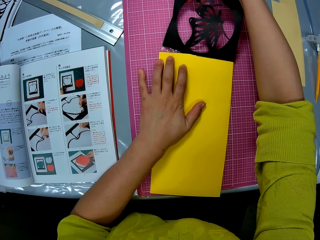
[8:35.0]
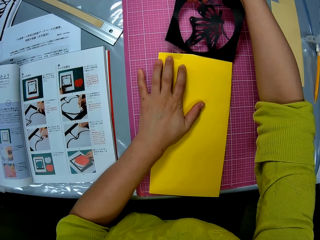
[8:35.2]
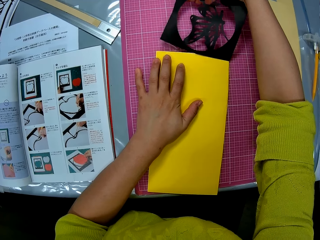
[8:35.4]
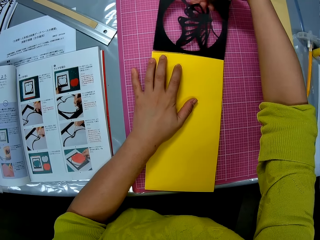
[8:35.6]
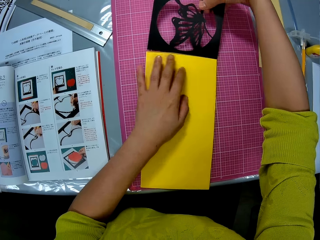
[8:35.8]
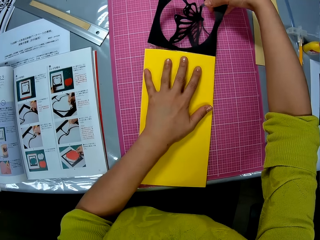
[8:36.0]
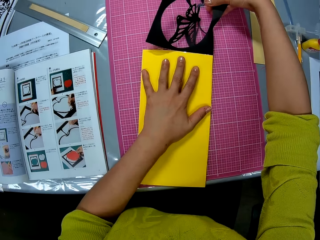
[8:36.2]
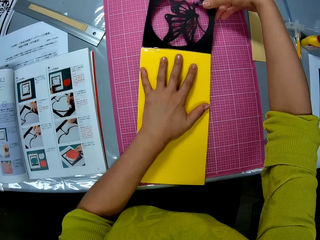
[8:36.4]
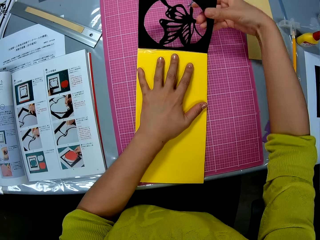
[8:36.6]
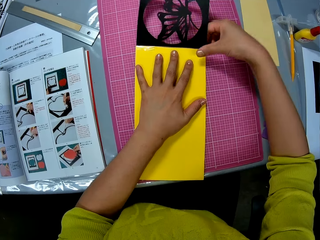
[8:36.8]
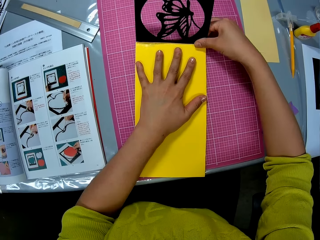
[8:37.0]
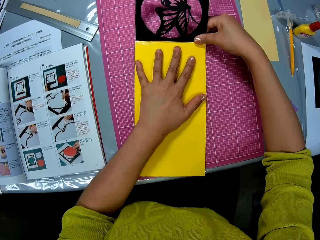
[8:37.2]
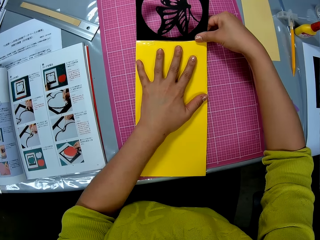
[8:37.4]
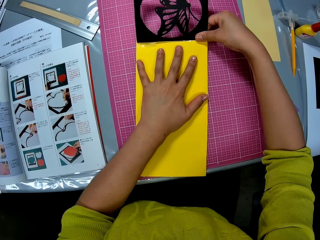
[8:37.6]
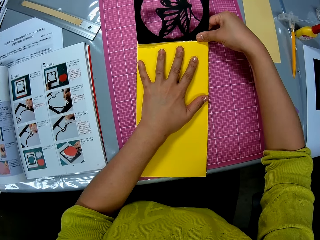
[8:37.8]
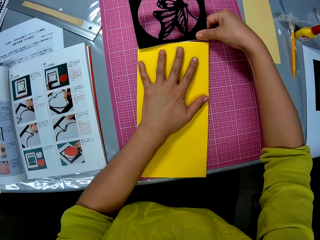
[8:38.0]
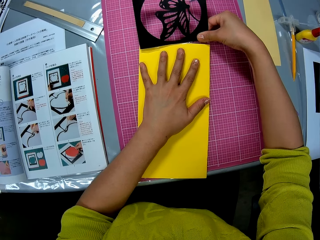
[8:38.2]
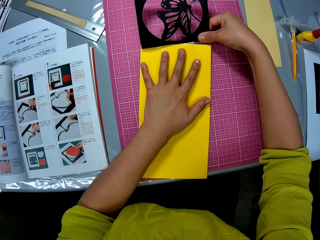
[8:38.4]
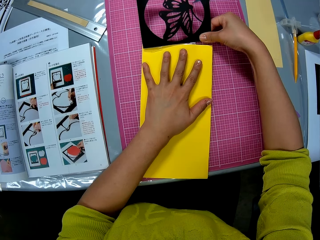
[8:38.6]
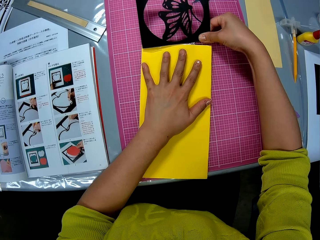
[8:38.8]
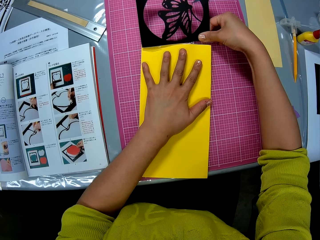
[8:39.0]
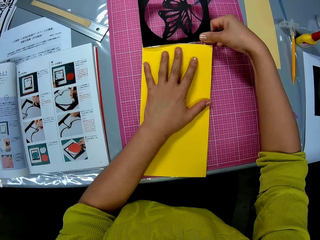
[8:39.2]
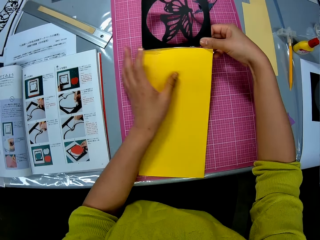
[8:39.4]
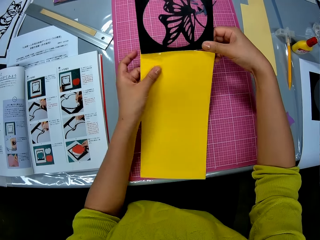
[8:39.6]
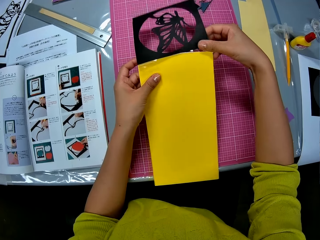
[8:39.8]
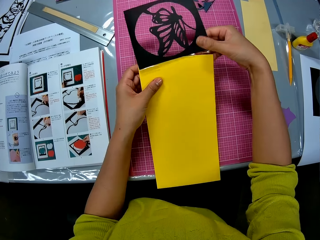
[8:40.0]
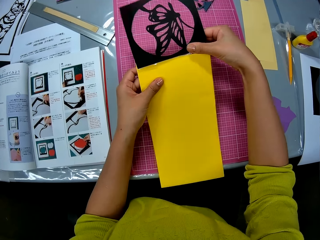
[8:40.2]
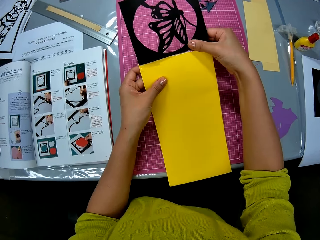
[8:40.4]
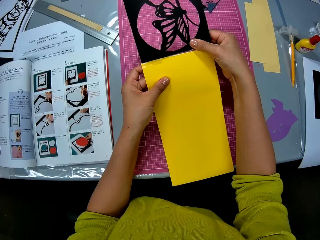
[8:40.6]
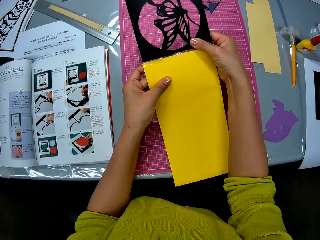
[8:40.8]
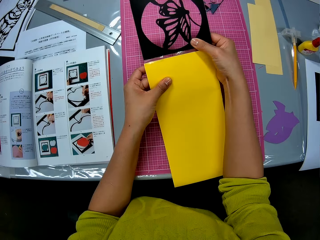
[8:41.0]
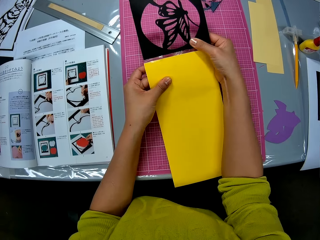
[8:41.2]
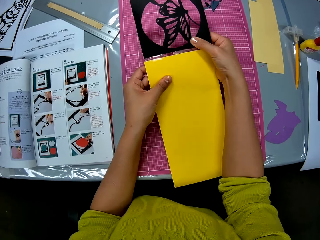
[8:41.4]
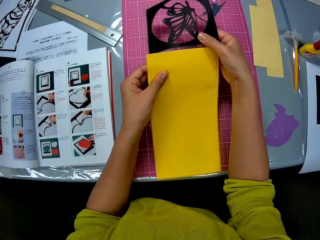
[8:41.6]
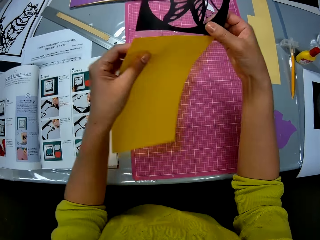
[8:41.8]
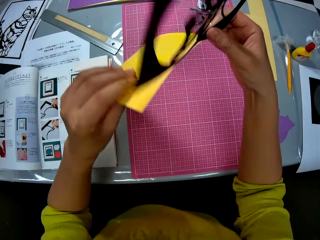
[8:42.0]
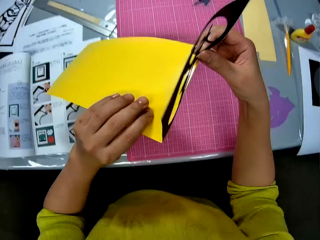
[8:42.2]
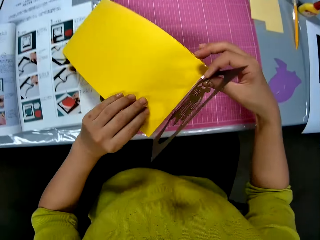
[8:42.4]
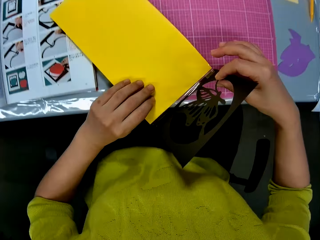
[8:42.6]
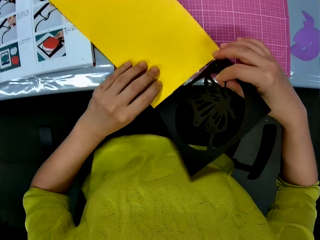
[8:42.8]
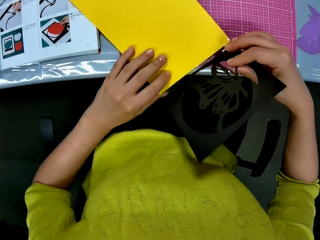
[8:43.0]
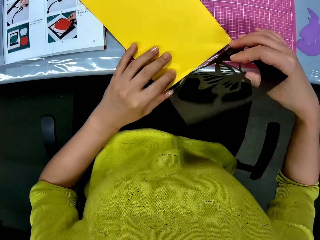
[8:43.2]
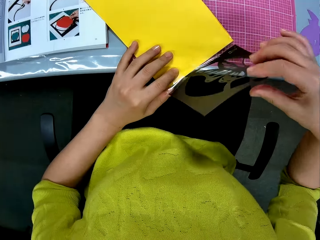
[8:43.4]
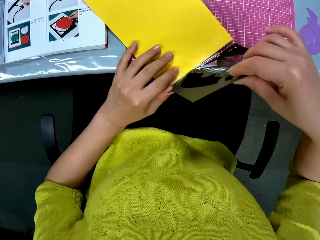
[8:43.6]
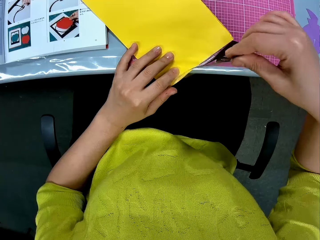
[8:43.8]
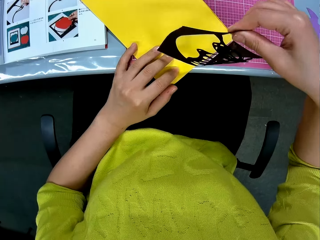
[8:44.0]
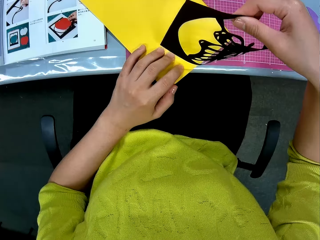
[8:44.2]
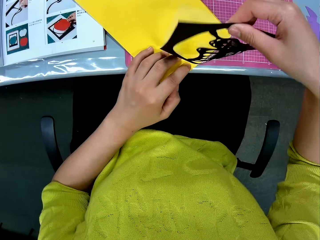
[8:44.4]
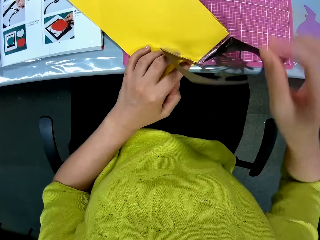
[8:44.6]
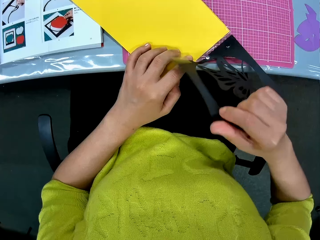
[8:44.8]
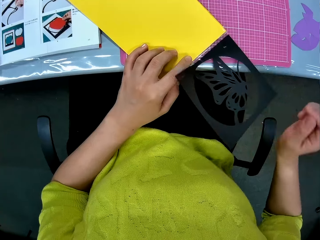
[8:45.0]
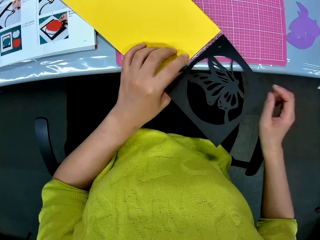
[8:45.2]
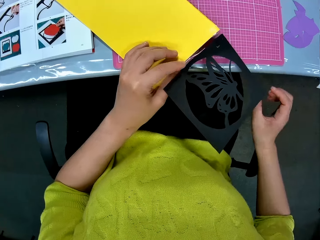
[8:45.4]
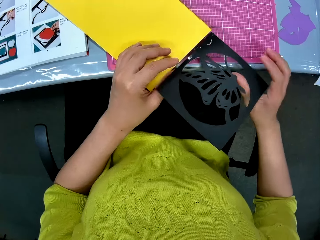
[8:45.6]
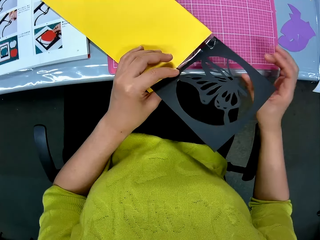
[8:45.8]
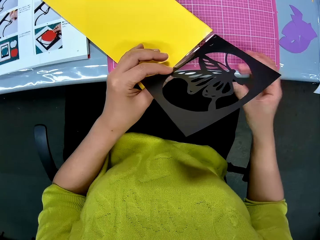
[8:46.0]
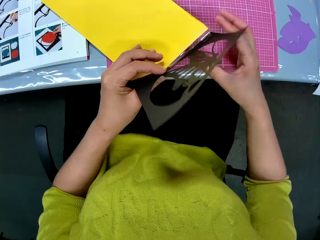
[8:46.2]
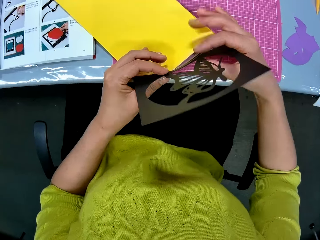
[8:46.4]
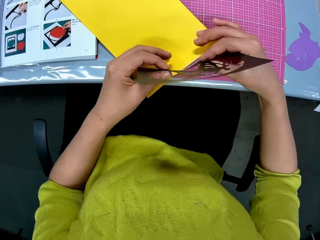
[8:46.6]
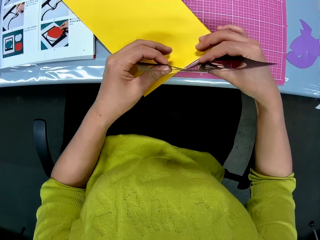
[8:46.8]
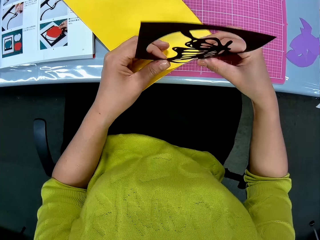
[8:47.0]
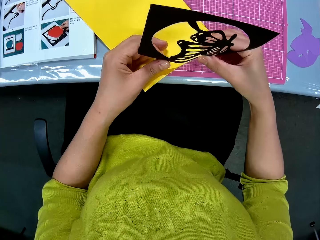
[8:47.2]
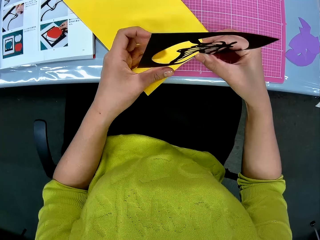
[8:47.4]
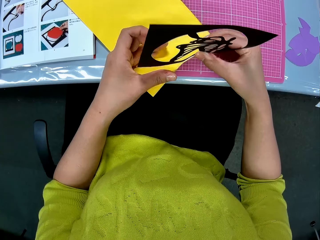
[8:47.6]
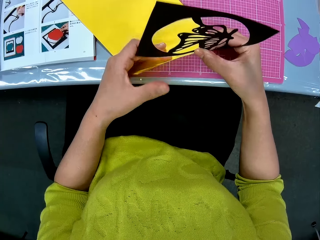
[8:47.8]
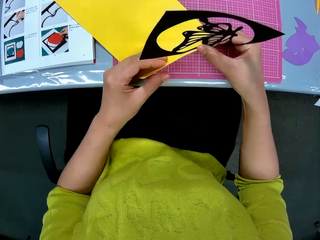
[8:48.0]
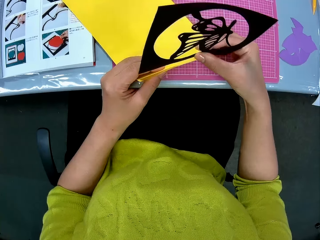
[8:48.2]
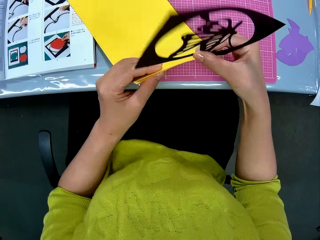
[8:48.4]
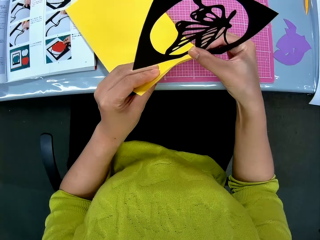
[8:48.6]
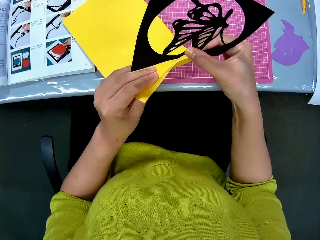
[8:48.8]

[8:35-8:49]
The camera wearer turns the paper. They remove the sellotape from the cardboard paper.

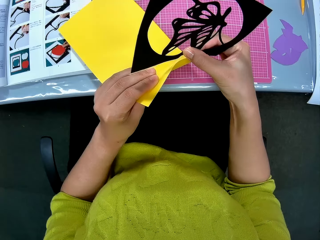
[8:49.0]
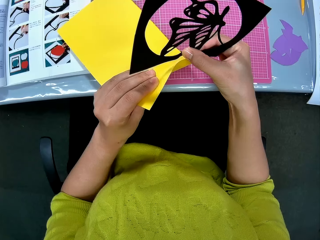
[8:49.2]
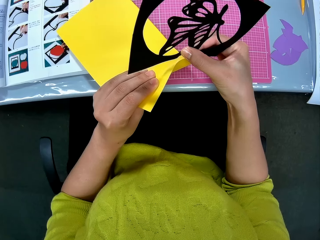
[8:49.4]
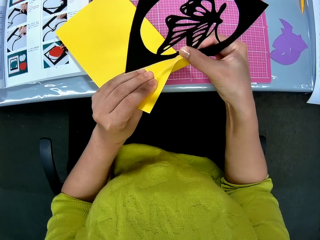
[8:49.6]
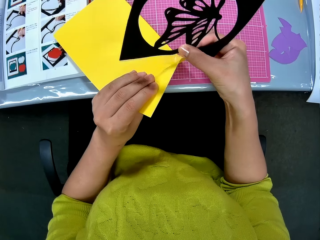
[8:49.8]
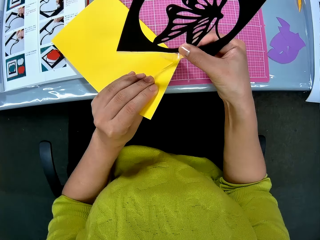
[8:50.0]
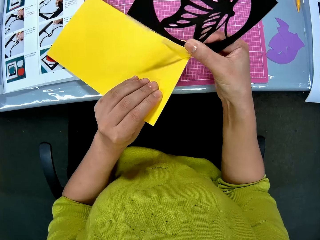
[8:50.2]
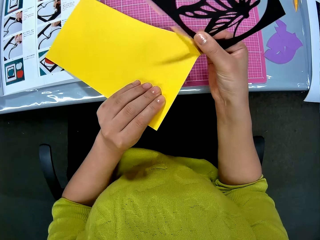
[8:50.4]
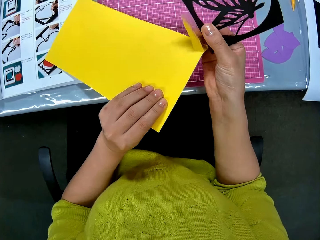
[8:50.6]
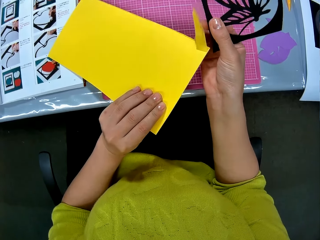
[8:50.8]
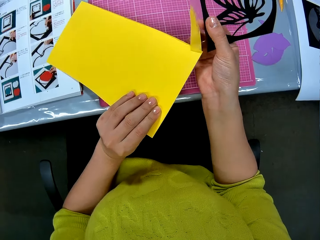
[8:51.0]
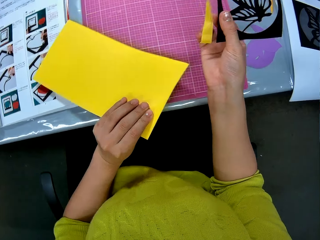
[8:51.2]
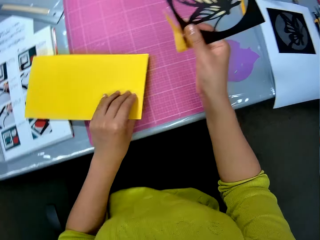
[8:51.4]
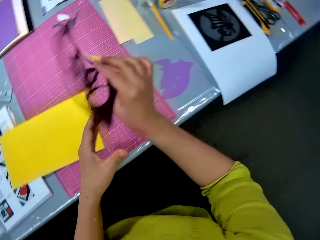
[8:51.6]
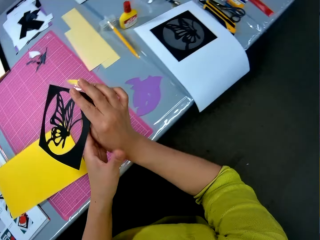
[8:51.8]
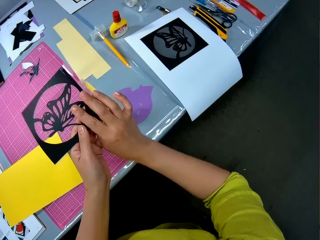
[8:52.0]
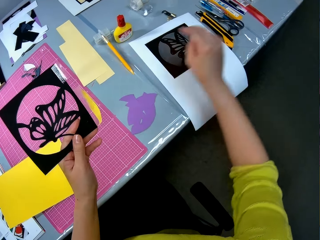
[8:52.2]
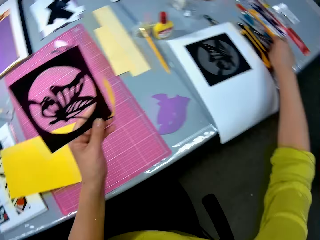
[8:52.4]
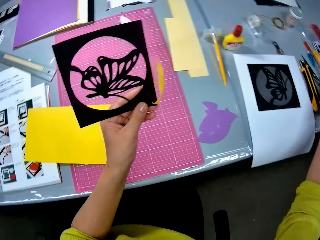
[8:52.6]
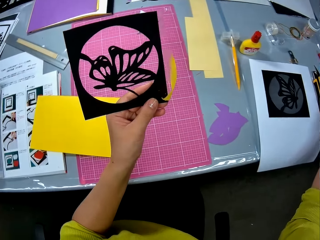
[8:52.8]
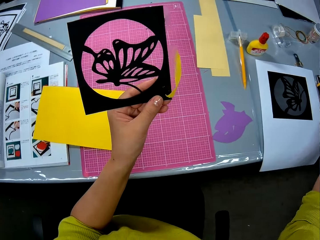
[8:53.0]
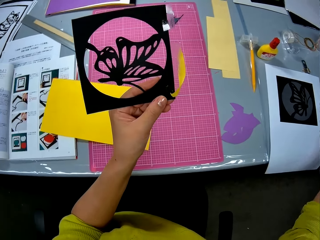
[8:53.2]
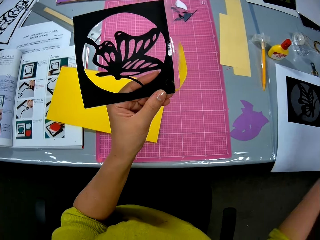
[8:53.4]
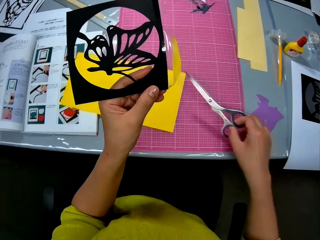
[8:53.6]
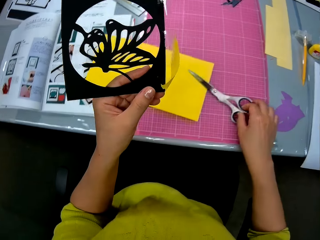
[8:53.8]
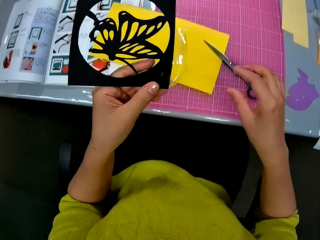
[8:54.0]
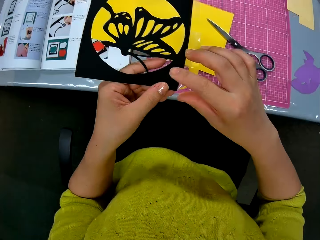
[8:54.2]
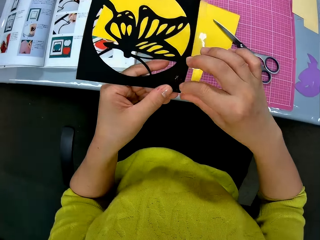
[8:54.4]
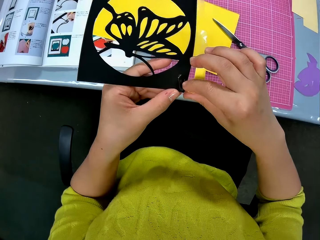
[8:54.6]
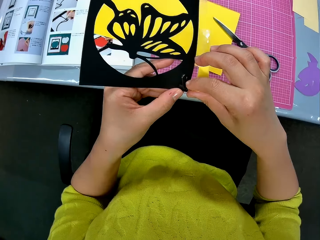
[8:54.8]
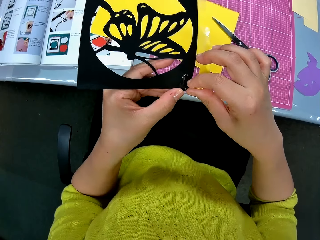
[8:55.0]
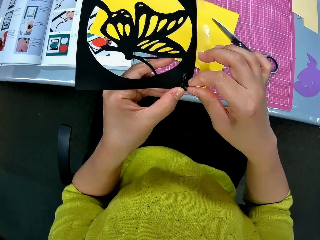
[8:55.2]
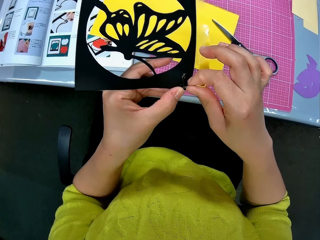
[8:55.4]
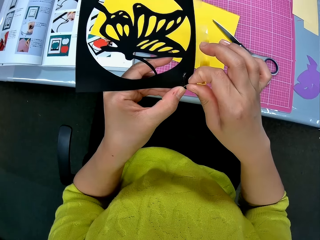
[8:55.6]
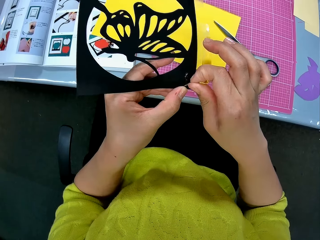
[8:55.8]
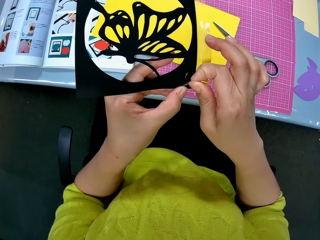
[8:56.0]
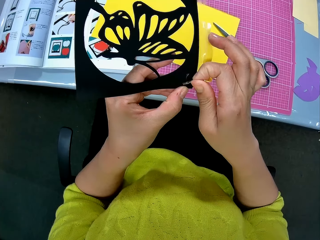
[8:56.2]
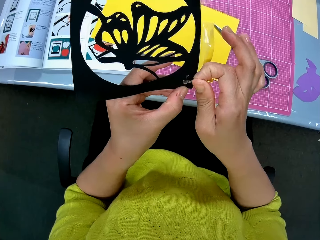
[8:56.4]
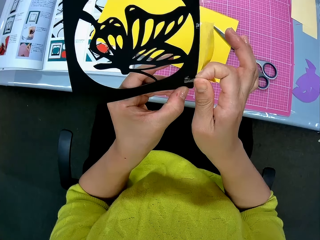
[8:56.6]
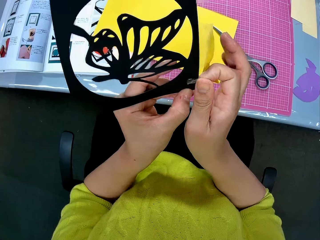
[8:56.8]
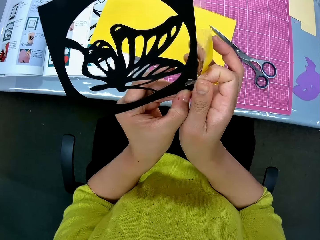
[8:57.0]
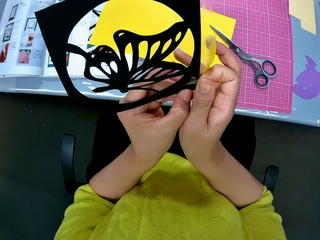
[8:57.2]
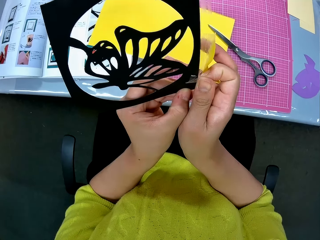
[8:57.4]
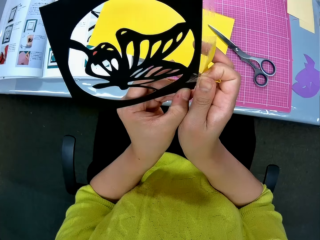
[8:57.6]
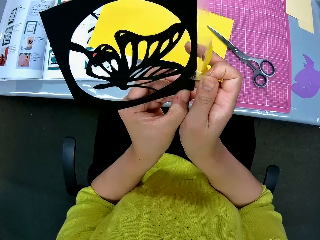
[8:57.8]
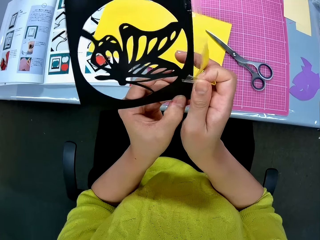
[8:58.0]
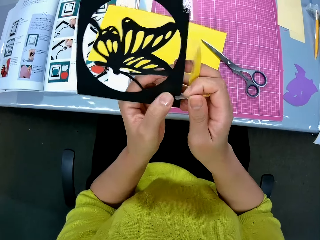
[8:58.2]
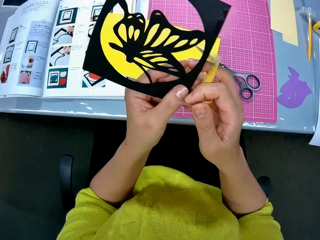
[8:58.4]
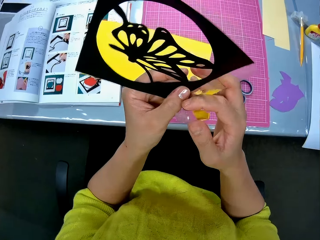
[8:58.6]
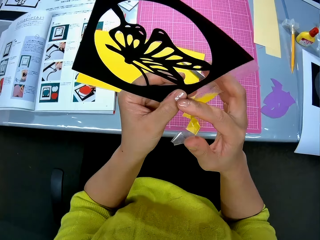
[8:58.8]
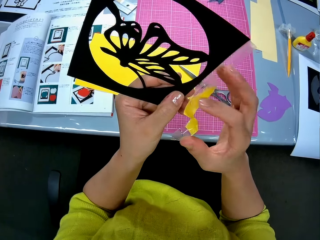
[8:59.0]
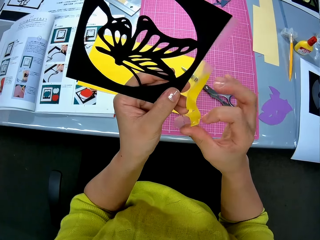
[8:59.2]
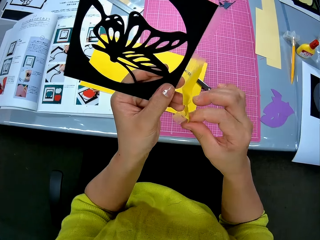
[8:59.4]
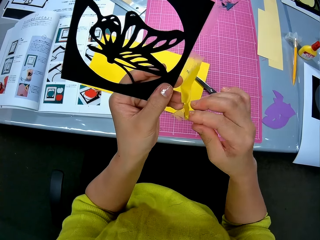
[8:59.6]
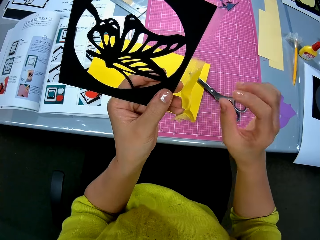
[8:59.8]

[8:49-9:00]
The camera wearer drops the yellow cardboard in her left hand on the cutting mat on the table. She passes the butterfly cutout from her right hand to her left hand. She holds the cardboard paper. She picks up a pair of scissors on the table with her right hand. She drops the scissors on the cutting mat on the table. She removes the sellotape on the butterfly cutout in her left hand with her right hand.
